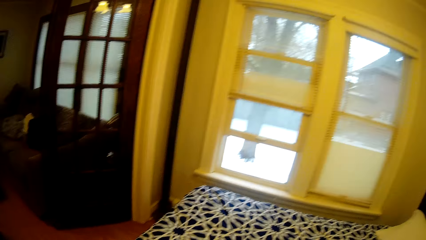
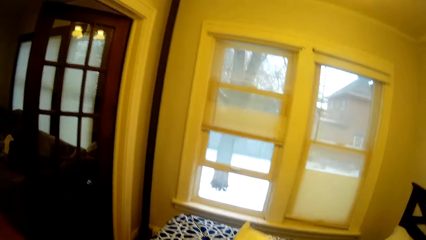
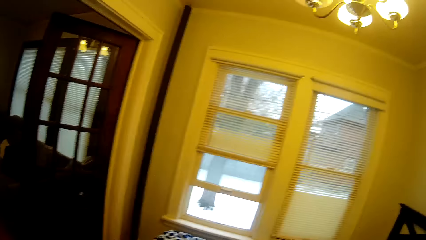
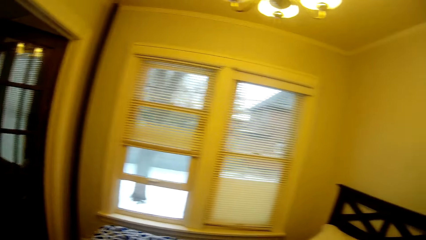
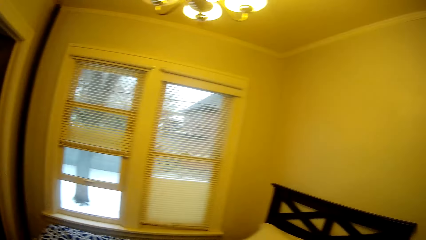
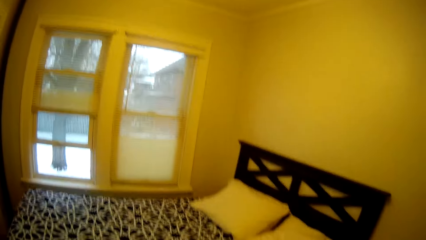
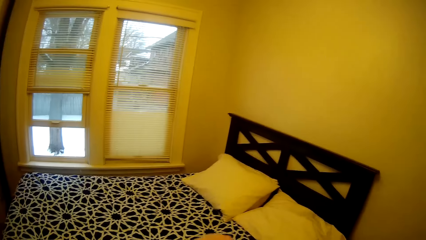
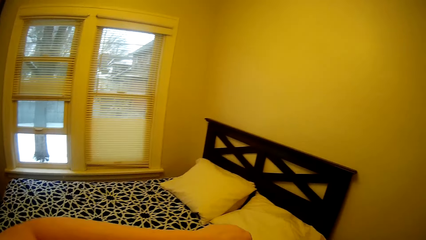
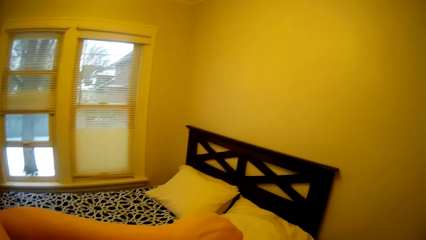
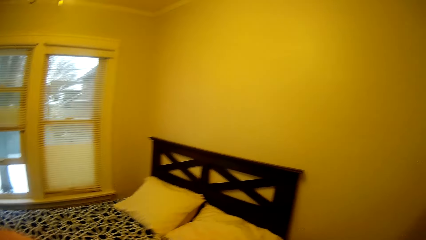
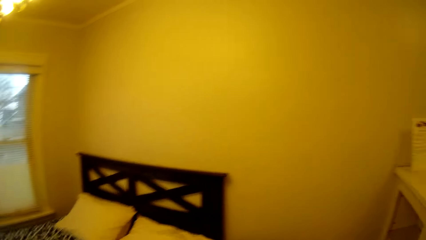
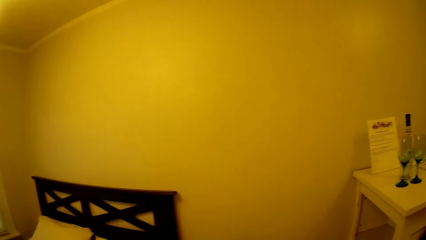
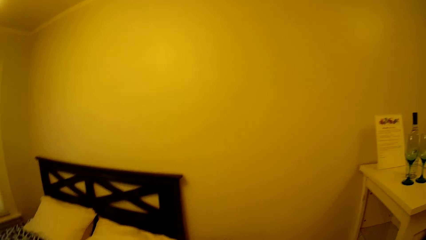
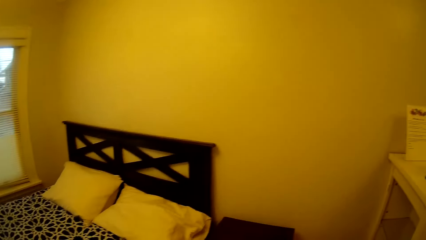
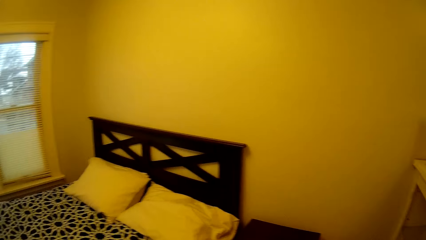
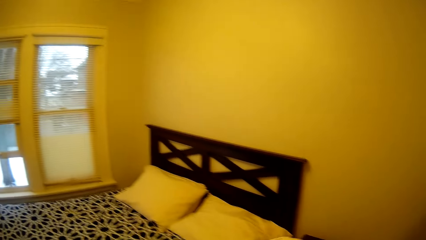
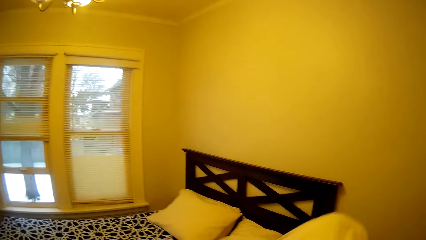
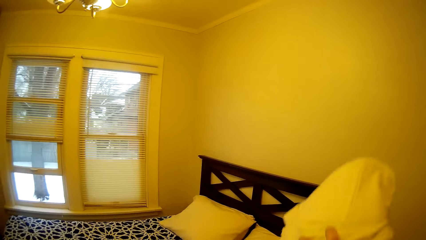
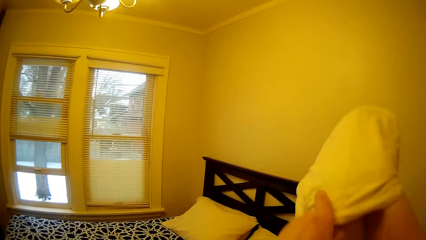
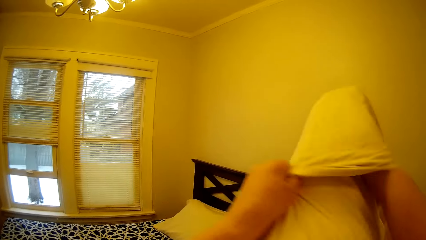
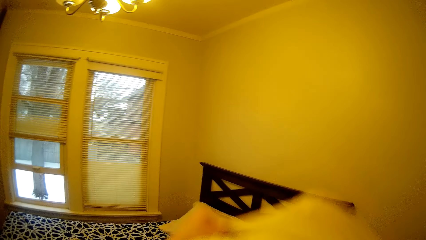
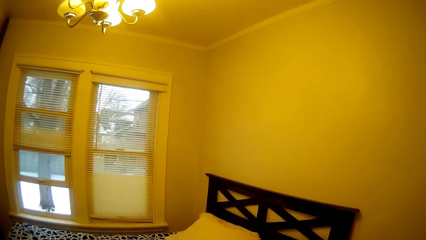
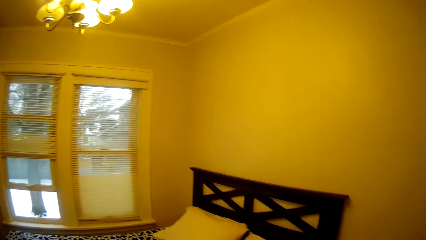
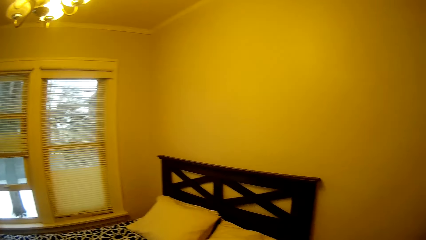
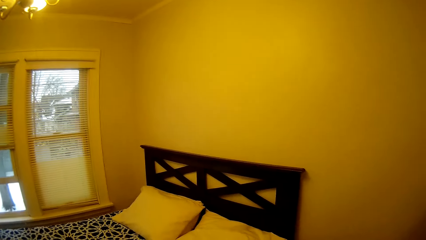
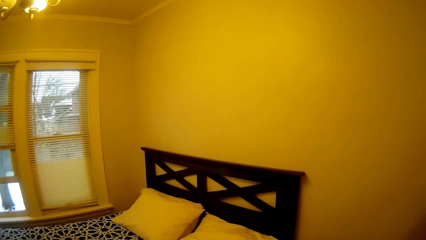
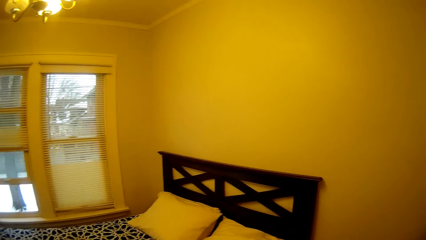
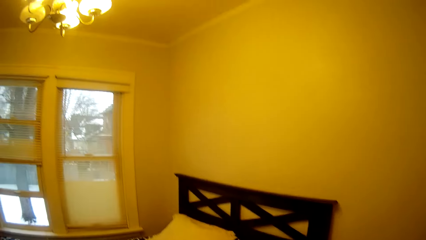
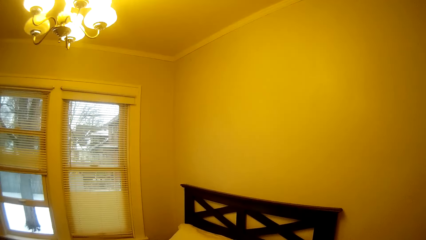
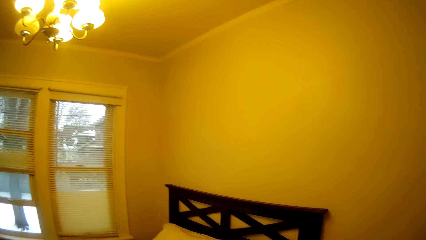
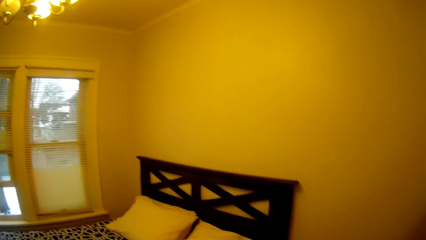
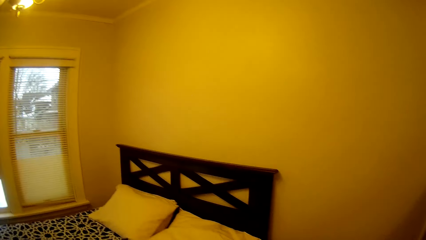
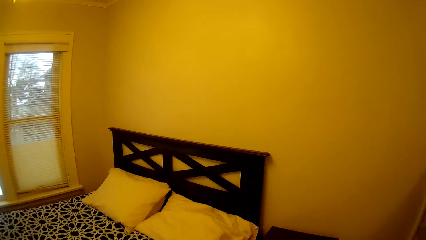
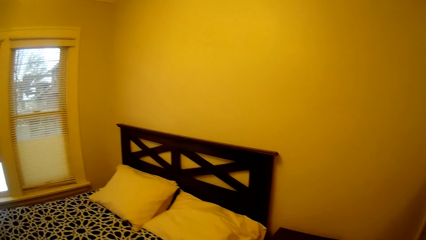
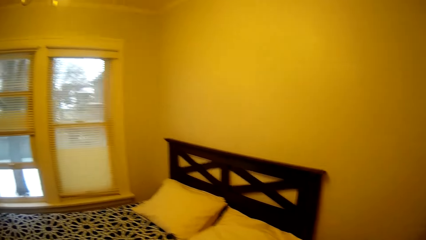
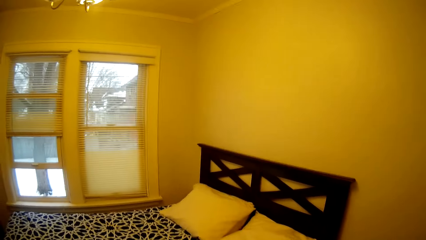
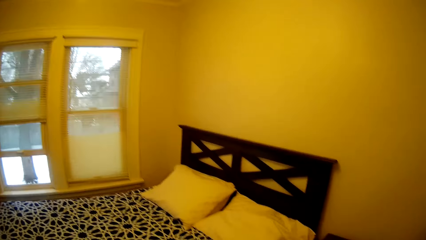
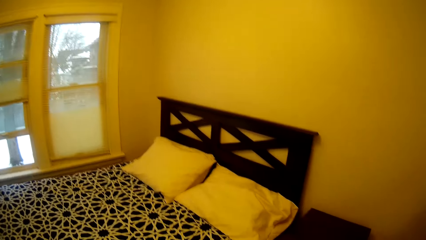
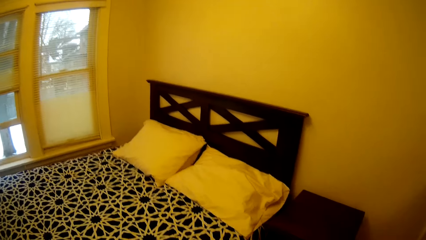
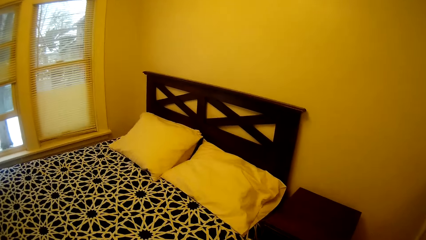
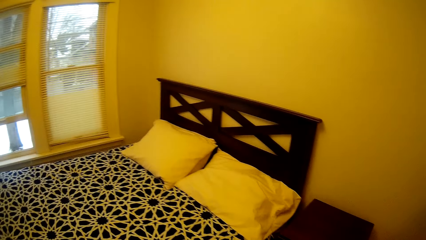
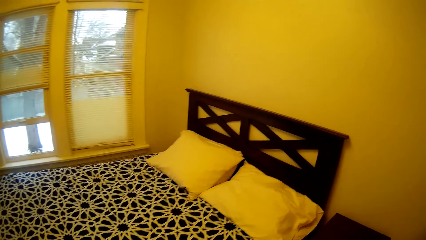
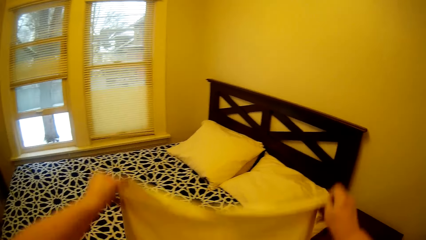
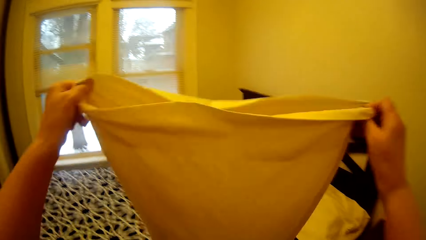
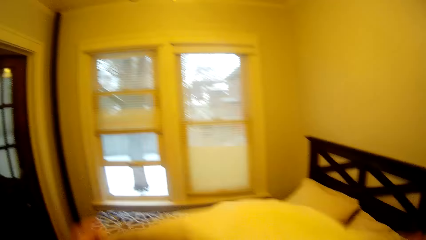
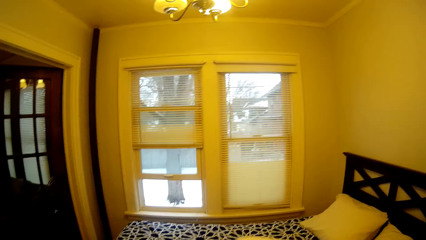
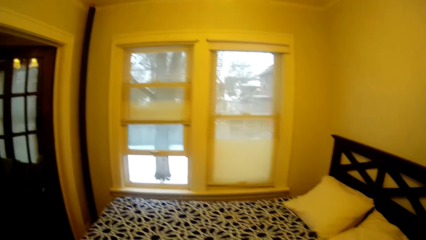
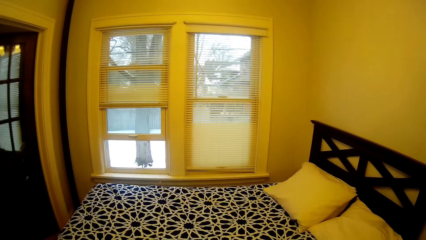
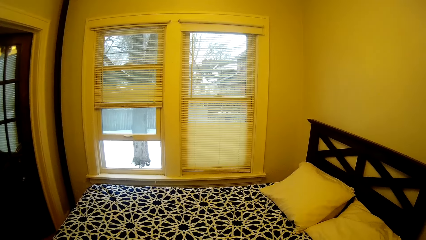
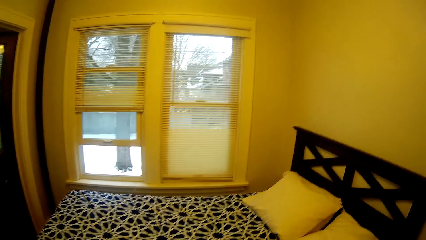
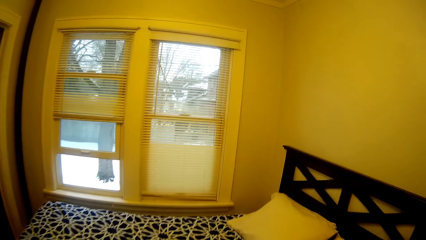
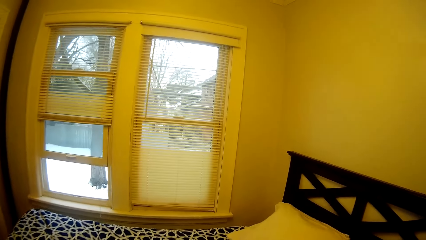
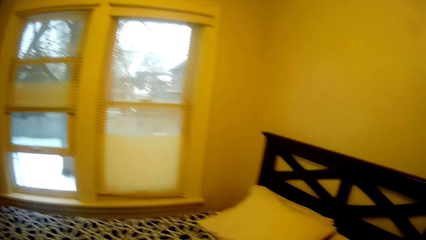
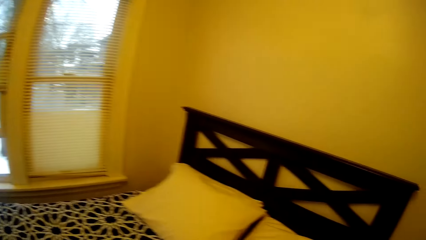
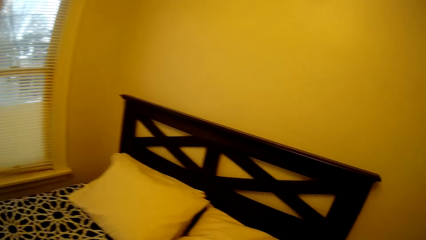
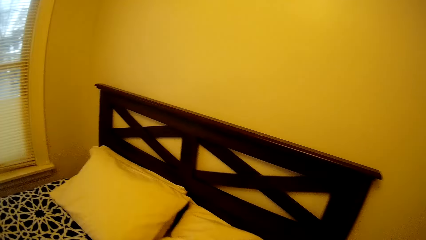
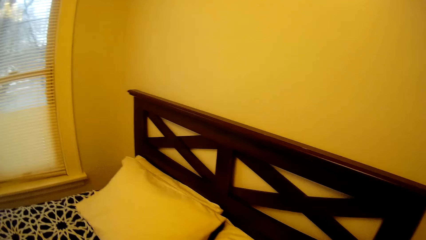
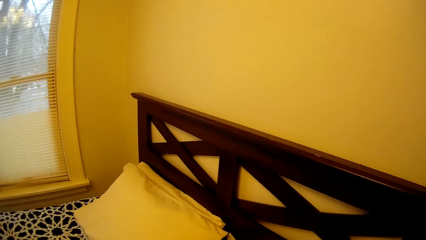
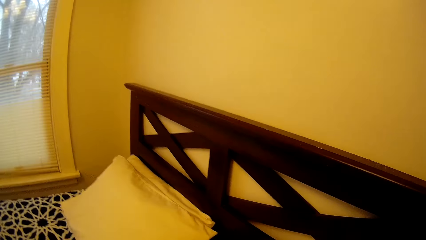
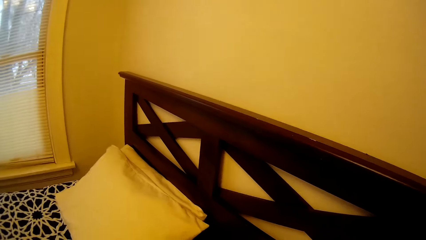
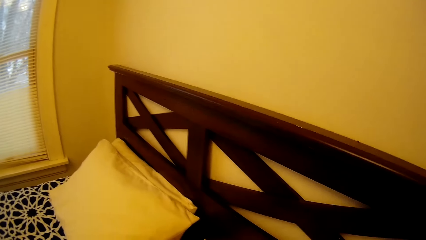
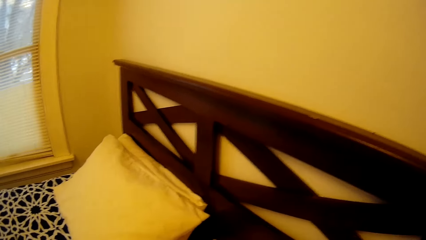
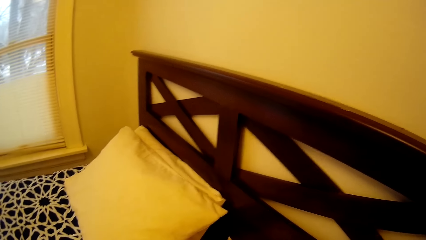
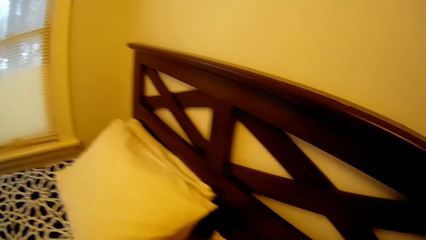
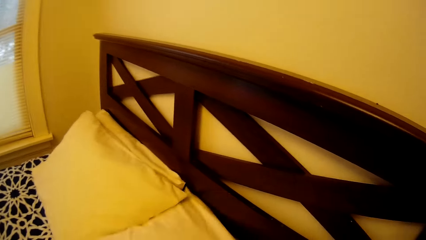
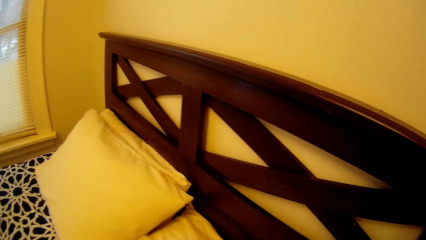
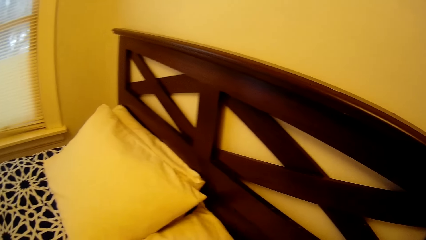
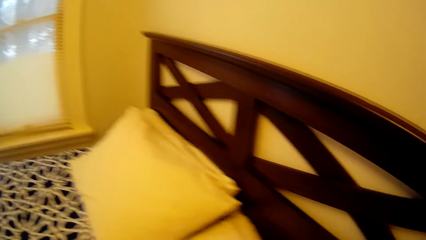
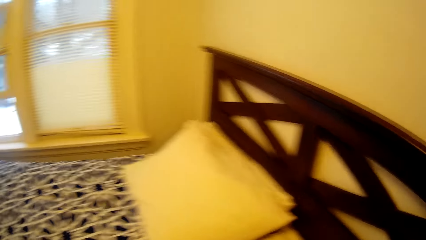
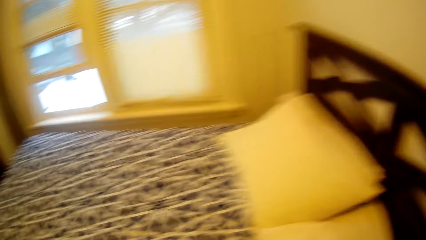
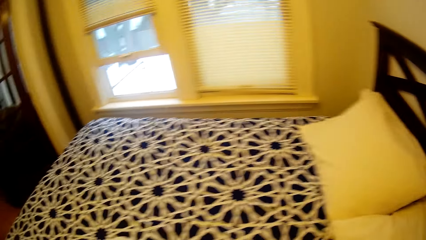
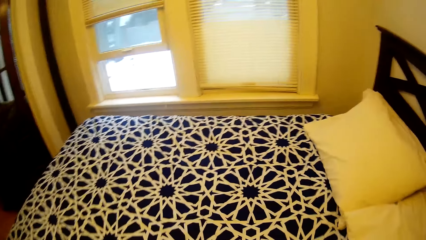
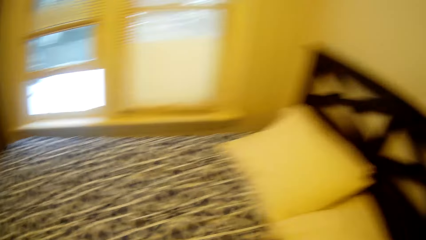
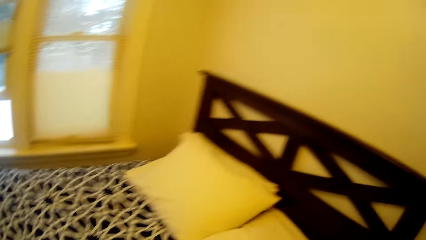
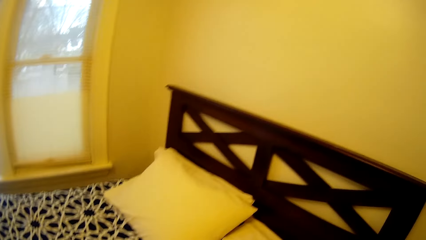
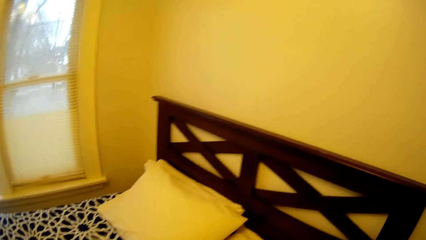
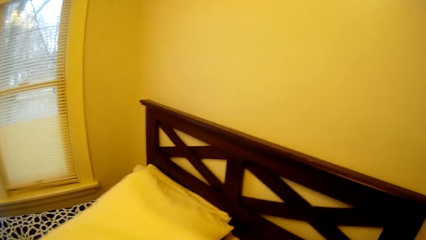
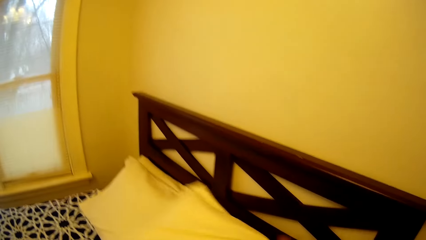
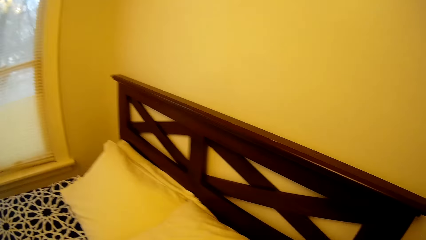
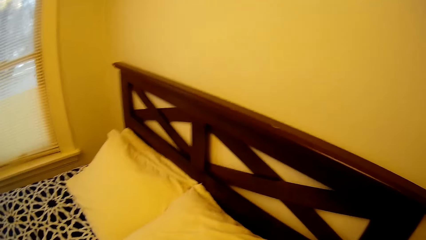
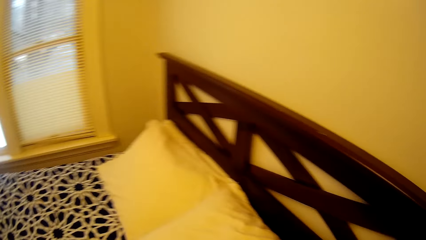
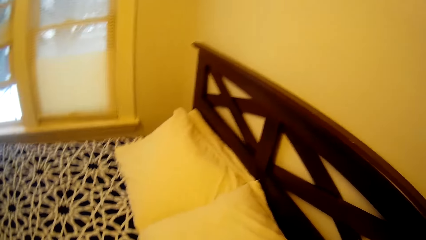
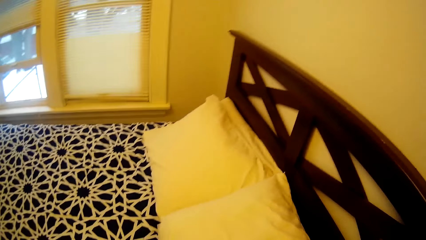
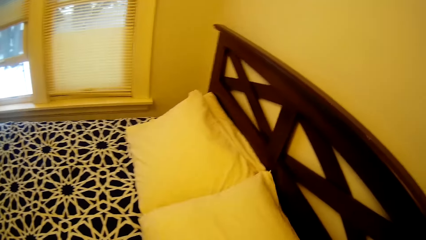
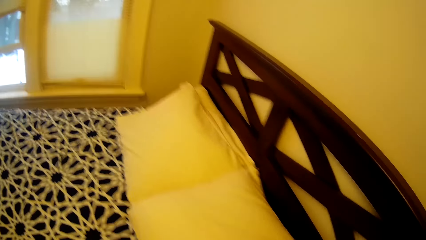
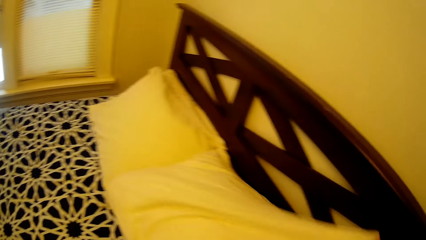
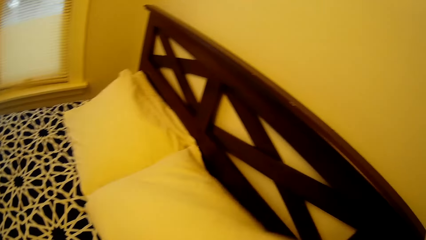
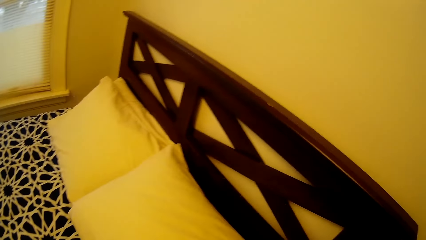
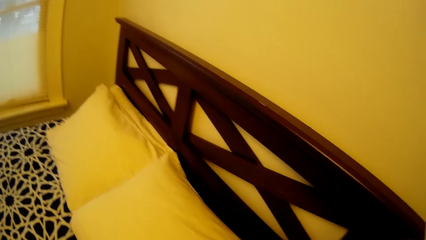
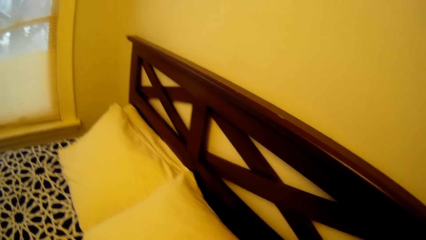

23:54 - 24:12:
The camera wearer puts the pillow in the pillow case. They drop the pillow on the bed. They adjust a pillow on the bed. They adjust another pillow on the bed.
